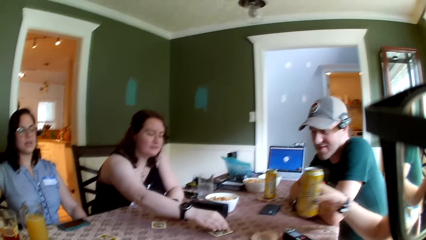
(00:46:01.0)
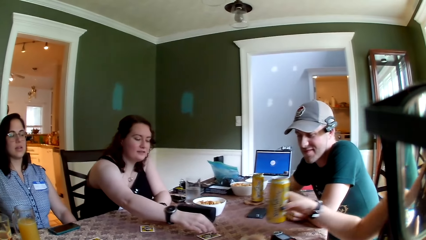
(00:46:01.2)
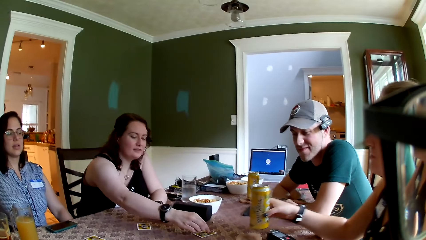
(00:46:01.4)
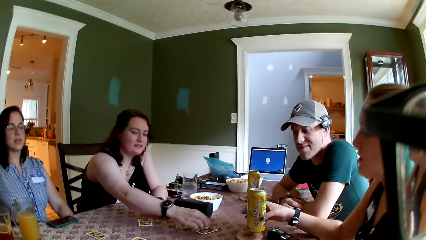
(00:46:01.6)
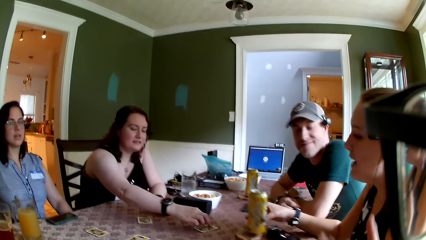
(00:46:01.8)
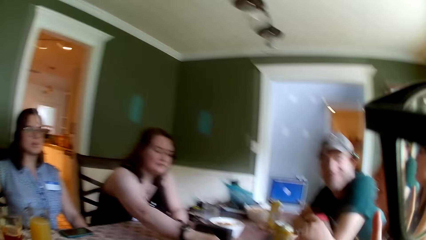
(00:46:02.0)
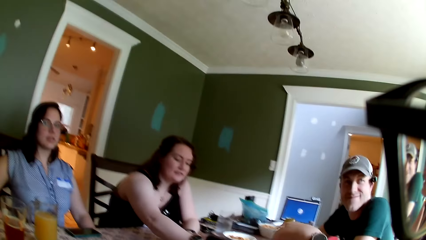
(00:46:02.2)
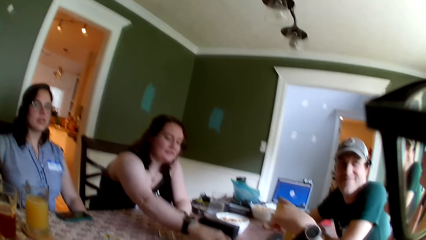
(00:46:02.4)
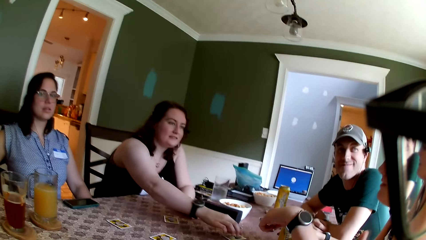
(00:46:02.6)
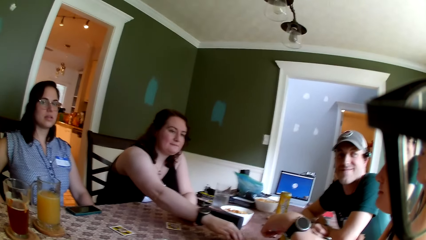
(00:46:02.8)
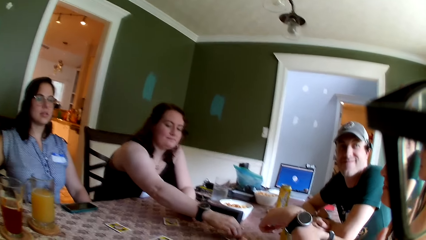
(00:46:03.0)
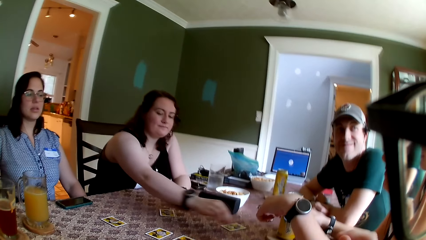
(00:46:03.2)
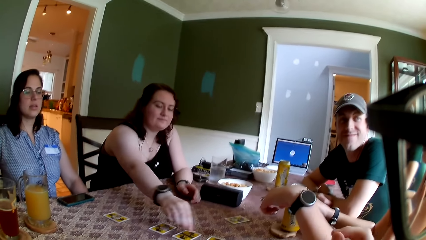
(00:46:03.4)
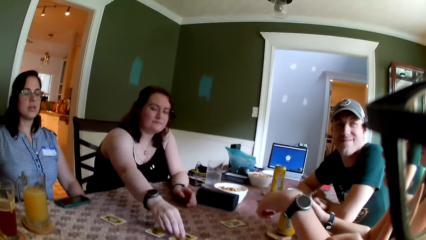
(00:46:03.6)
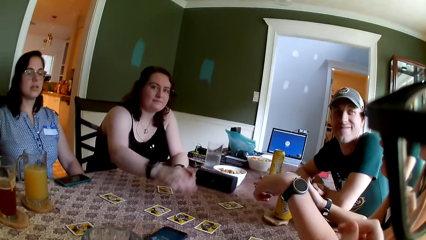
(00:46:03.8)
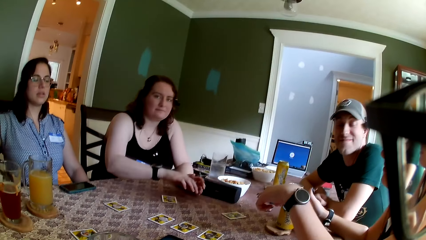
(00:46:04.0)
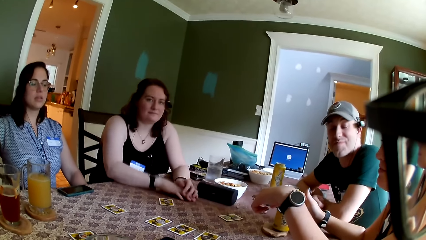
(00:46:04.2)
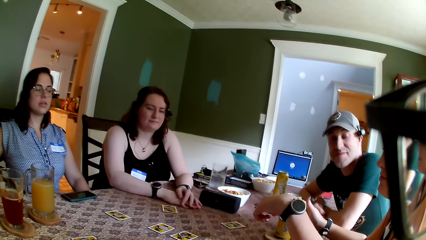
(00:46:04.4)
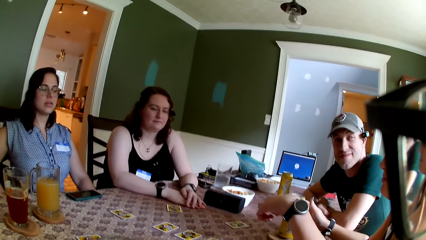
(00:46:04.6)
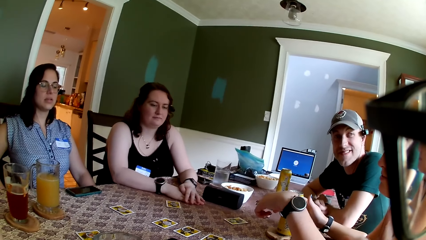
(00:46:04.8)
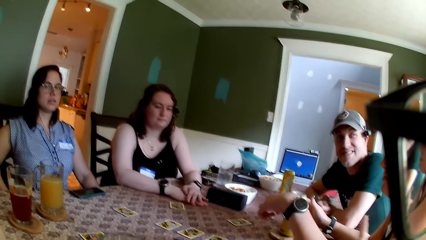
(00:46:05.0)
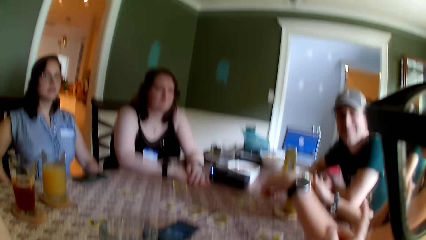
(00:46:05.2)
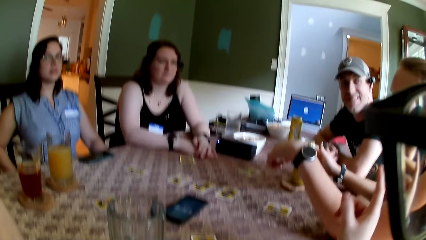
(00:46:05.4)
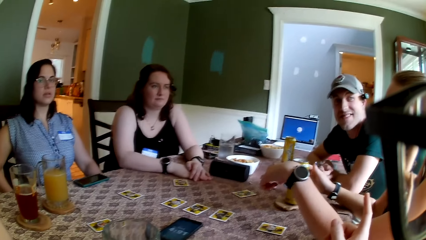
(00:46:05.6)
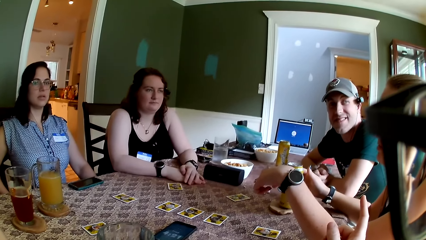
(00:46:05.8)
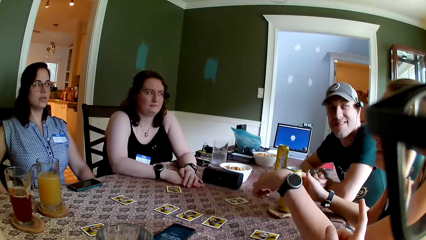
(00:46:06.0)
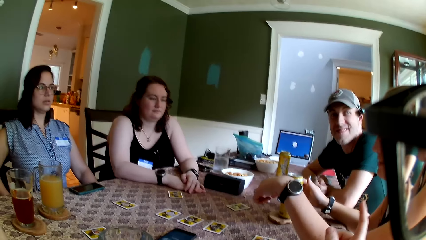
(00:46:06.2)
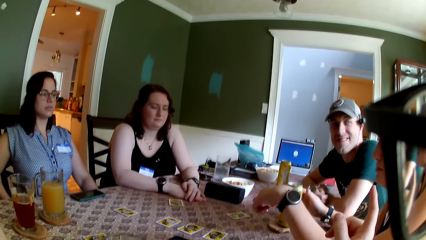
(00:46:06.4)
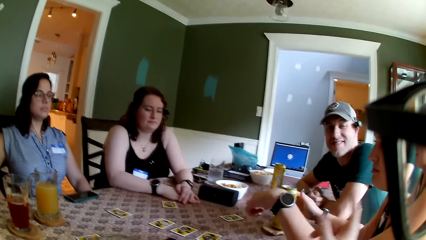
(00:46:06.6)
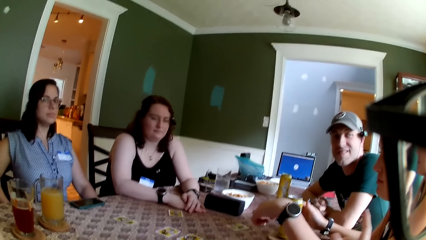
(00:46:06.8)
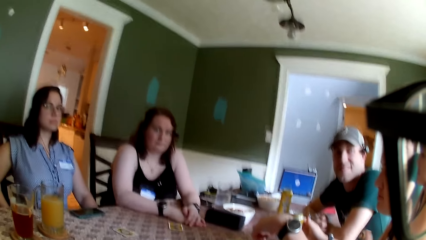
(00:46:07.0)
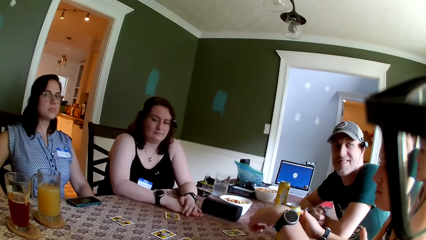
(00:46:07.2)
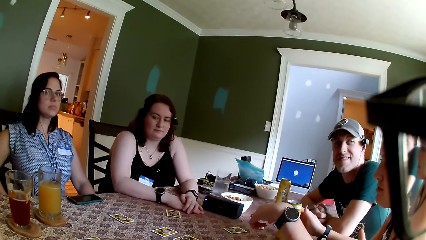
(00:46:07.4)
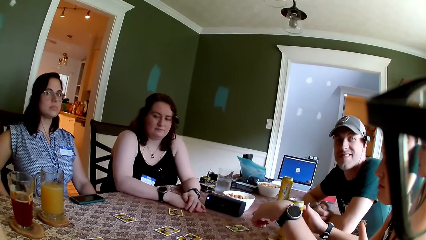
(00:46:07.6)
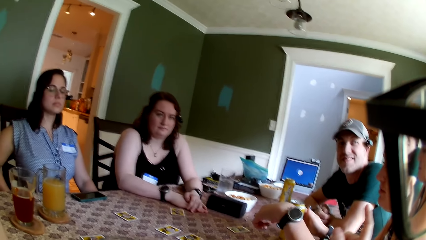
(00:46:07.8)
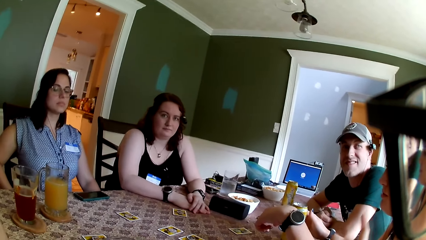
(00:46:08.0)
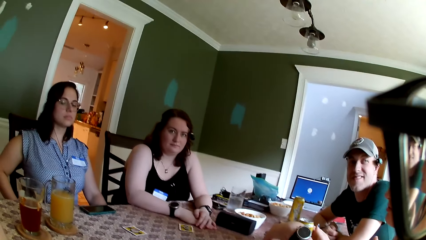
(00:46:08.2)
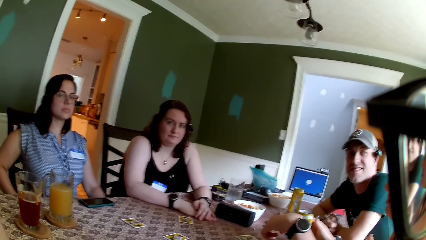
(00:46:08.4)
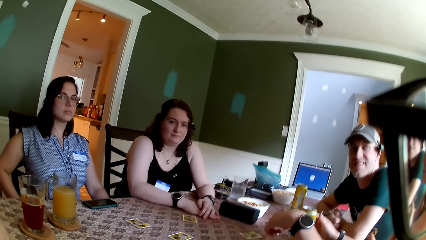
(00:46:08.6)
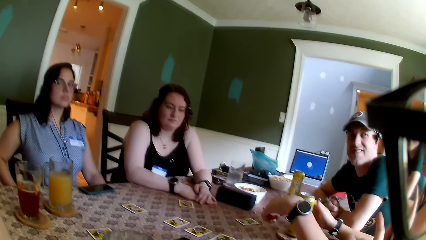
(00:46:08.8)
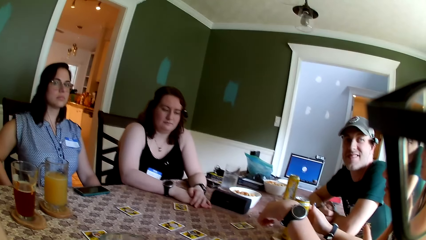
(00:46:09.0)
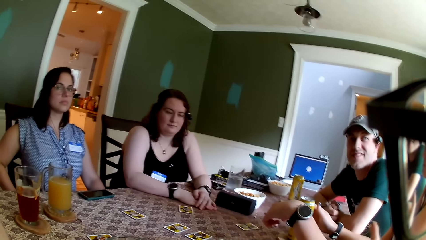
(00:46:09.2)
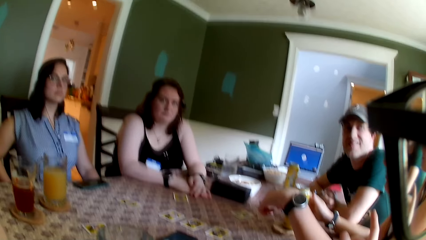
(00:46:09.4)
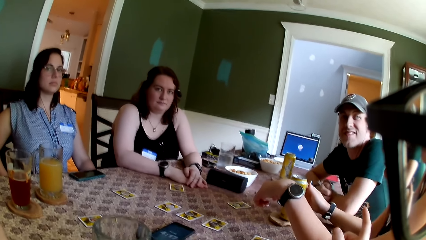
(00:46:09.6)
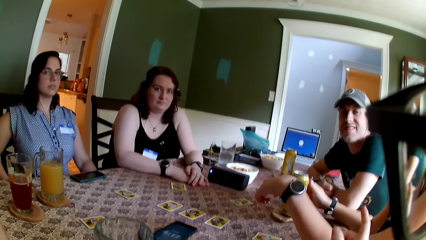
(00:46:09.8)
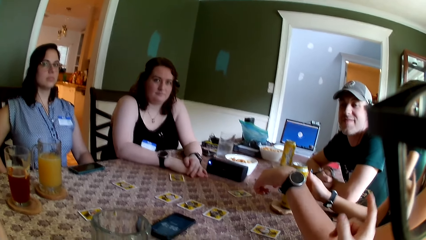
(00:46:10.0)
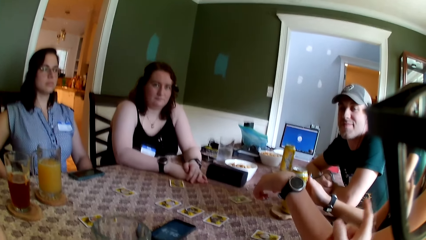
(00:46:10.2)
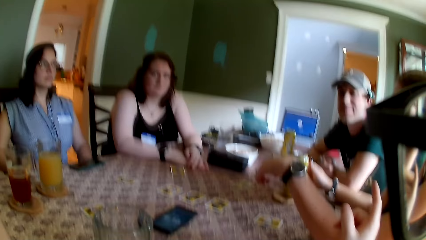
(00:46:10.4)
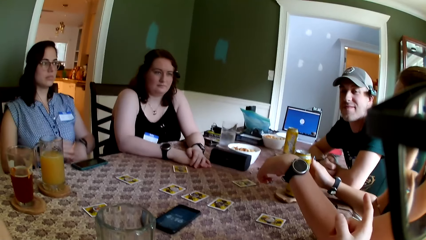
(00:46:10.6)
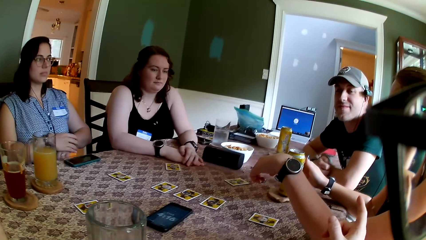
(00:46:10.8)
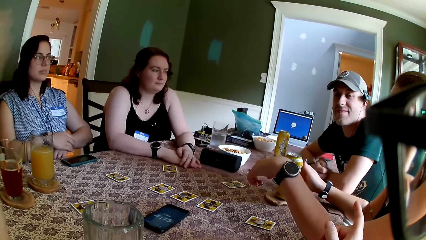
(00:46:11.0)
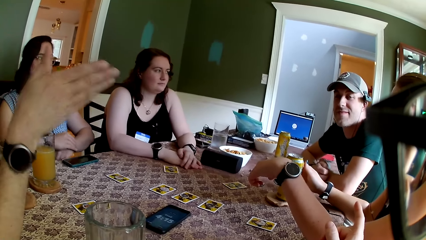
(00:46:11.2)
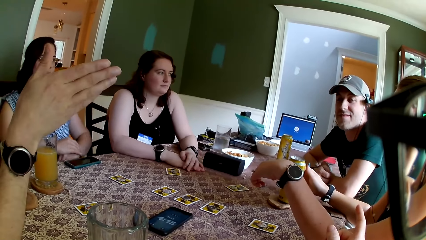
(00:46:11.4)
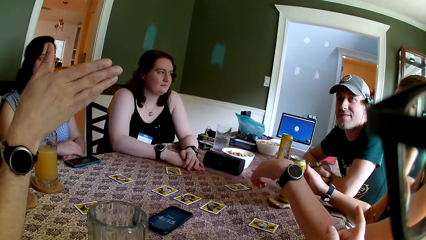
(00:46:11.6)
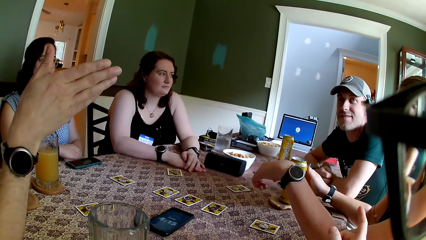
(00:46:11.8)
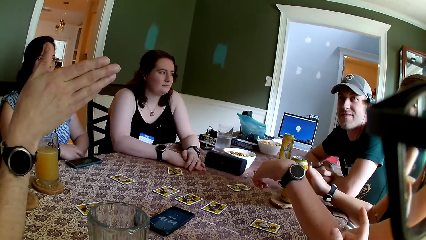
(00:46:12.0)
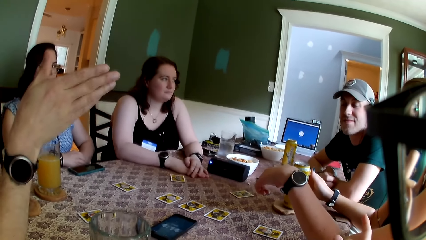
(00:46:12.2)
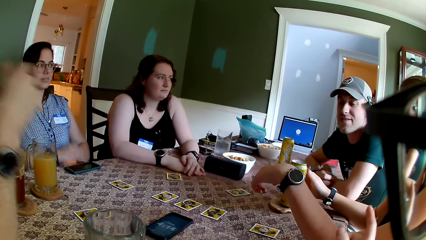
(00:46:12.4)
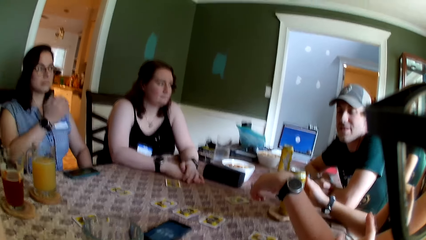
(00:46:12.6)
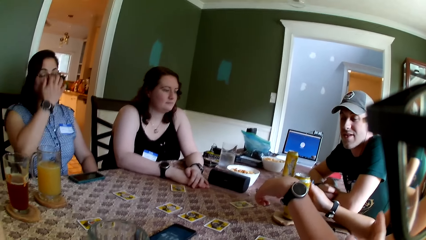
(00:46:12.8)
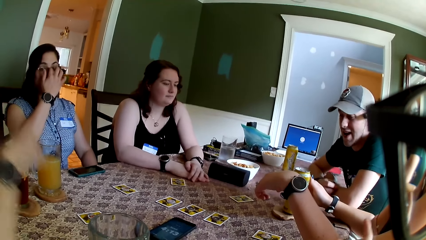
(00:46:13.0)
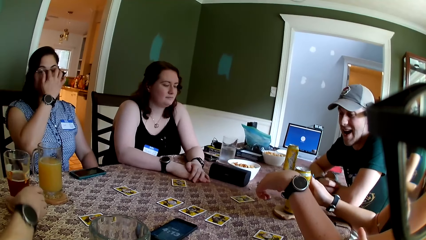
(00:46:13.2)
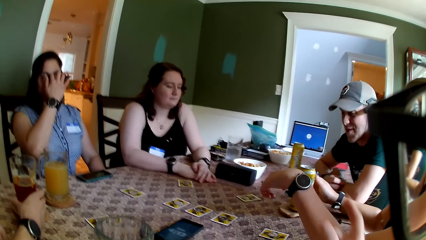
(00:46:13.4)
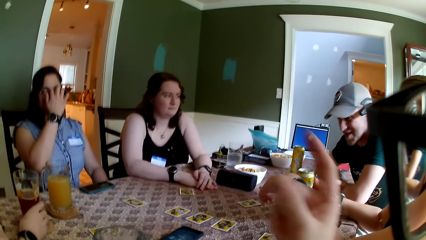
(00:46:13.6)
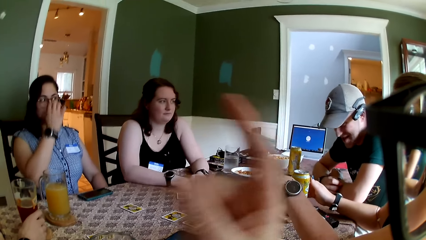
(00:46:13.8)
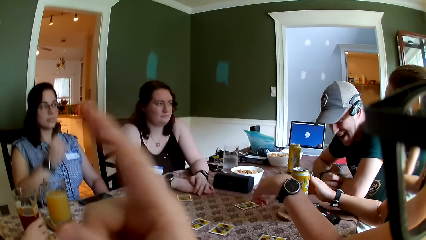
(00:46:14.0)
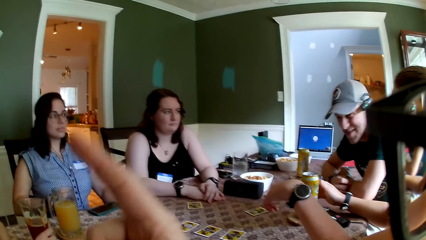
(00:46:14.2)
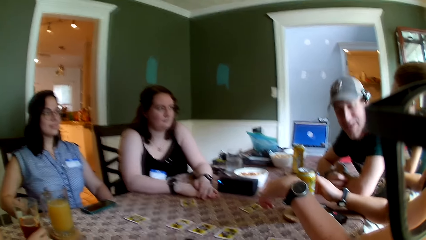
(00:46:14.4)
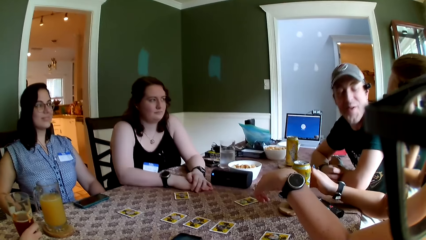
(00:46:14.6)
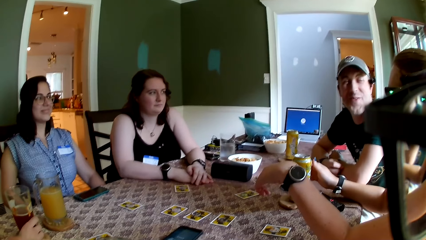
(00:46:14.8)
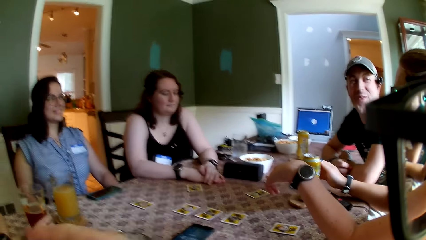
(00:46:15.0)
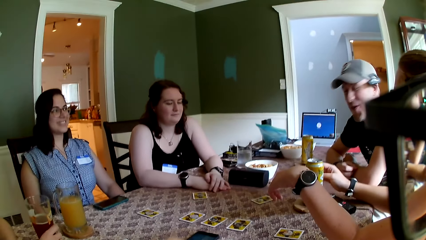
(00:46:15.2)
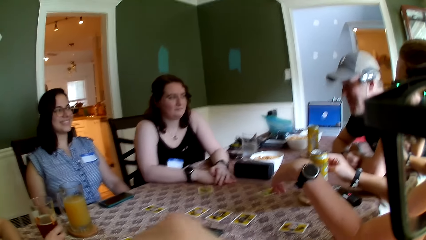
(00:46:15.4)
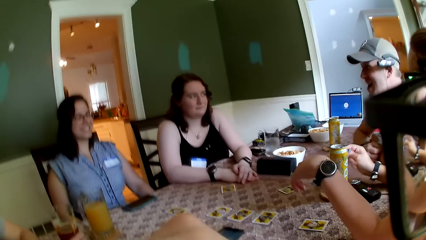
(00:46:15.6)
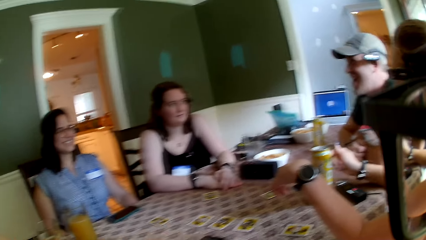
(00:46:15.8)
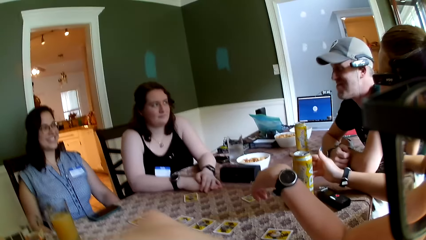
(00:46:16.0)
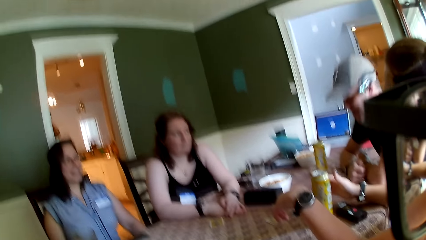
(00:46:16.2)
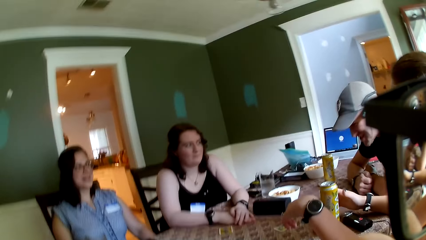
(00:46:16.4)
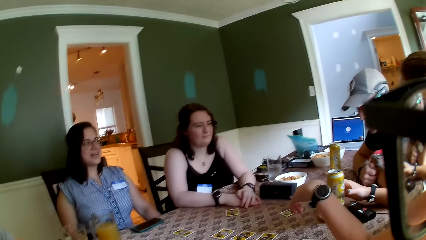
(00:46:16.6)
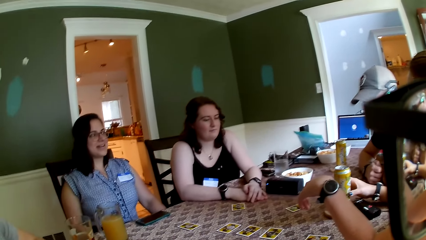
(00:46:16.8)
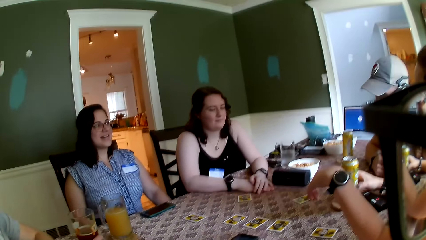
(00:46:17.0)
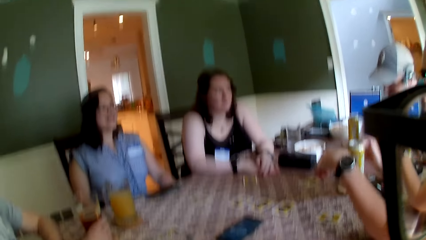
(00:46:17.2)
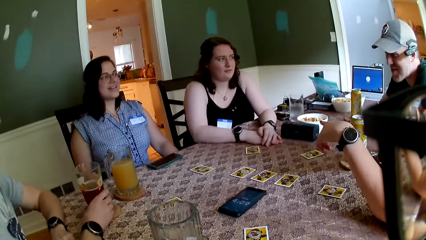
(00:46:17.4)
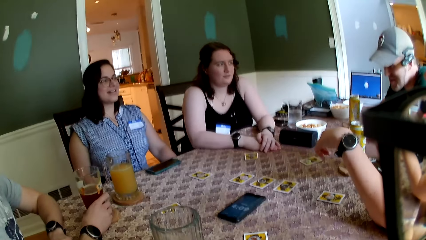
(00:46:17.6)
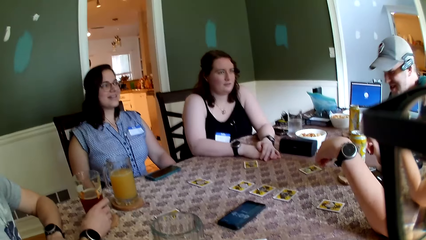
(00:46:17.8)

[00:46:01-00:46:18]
A woman drops a can of drink on the table with her right hand. The camera wearer converses with the group of people. They converse with another woman. A man holds a cup of juice with his right hand.
